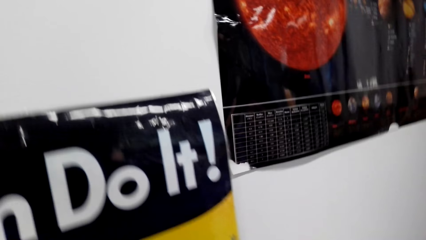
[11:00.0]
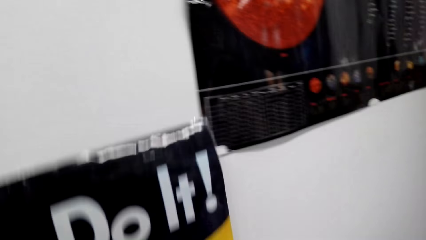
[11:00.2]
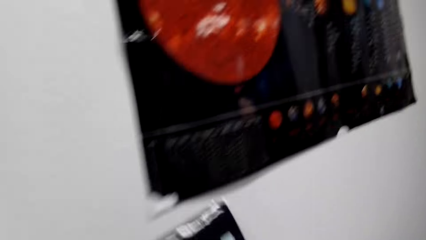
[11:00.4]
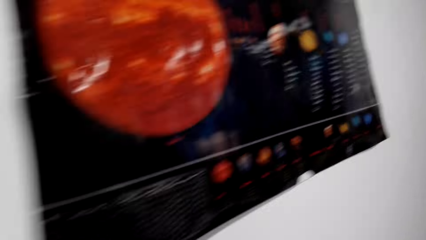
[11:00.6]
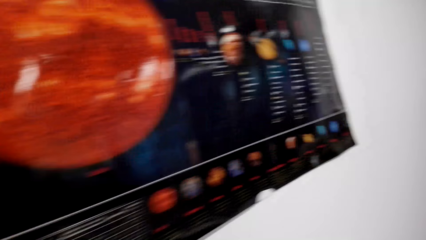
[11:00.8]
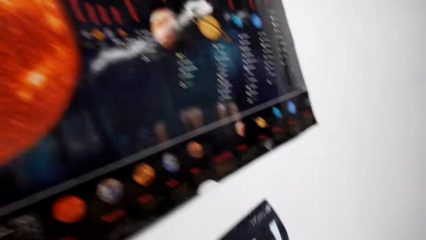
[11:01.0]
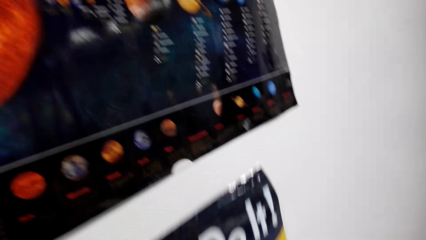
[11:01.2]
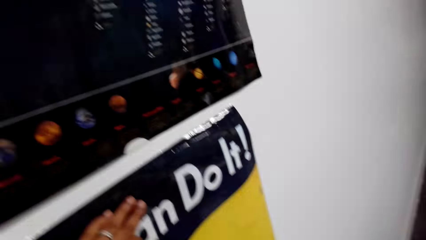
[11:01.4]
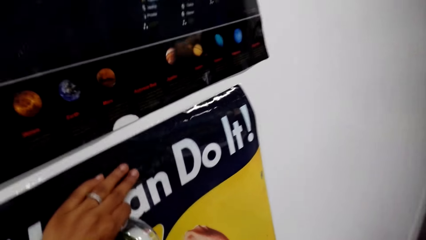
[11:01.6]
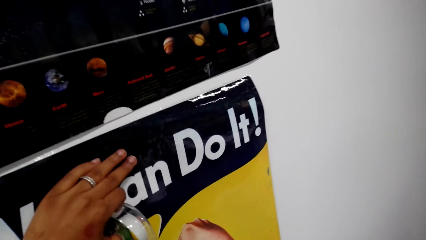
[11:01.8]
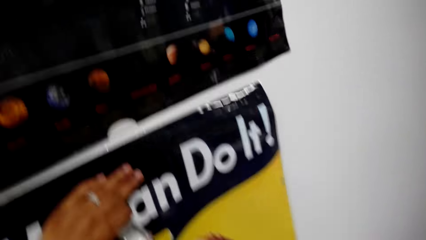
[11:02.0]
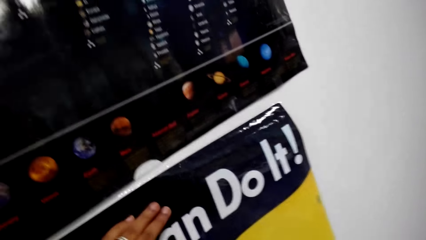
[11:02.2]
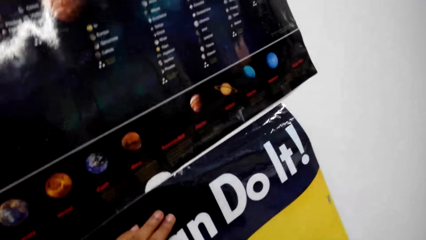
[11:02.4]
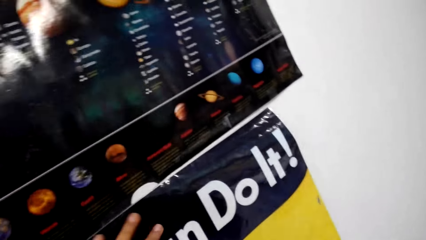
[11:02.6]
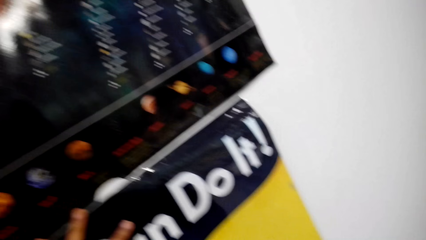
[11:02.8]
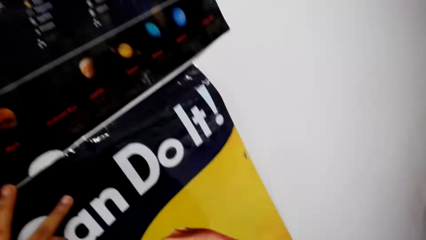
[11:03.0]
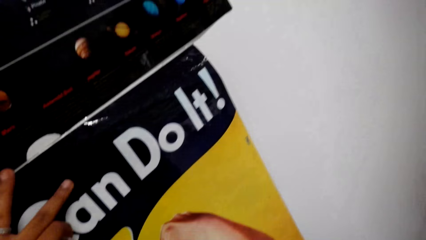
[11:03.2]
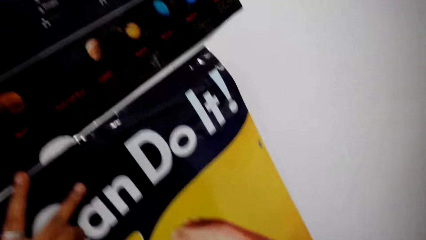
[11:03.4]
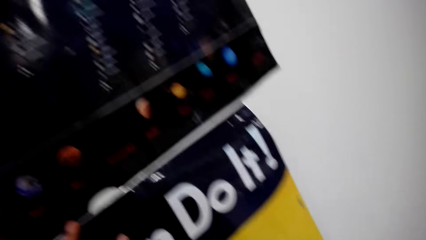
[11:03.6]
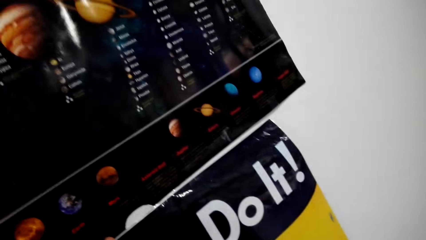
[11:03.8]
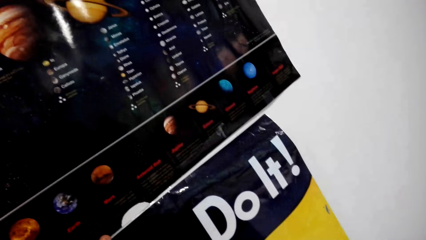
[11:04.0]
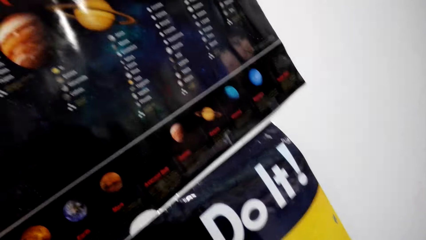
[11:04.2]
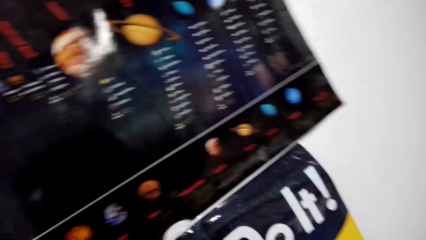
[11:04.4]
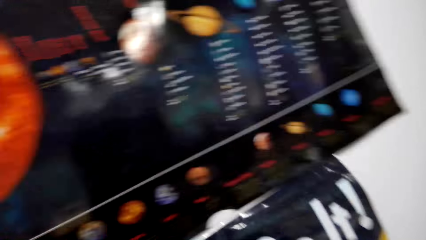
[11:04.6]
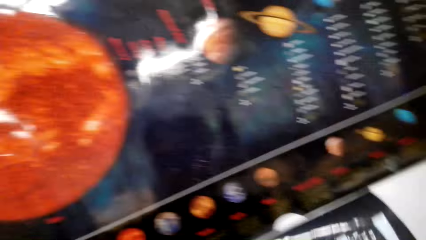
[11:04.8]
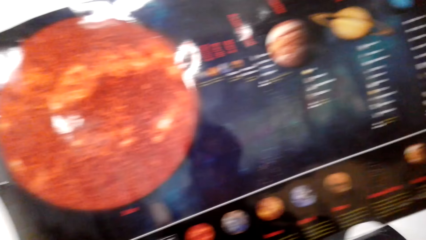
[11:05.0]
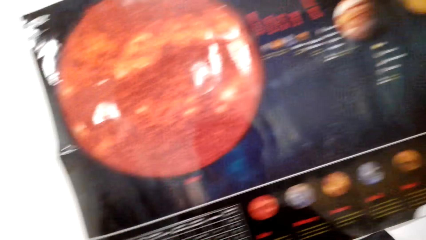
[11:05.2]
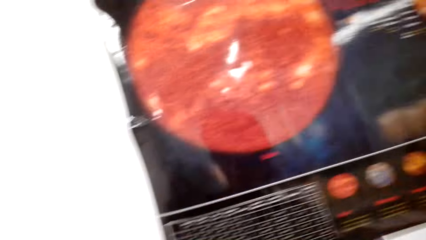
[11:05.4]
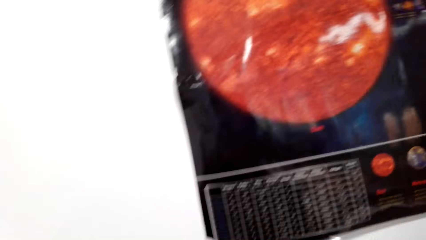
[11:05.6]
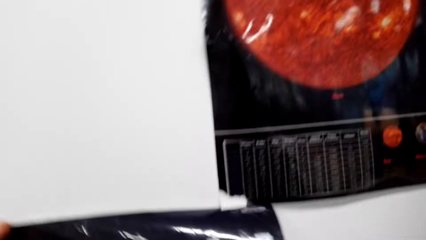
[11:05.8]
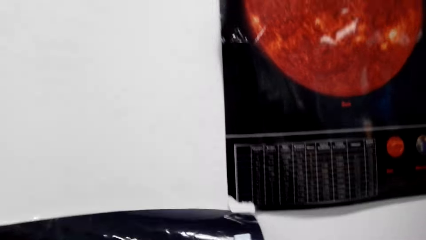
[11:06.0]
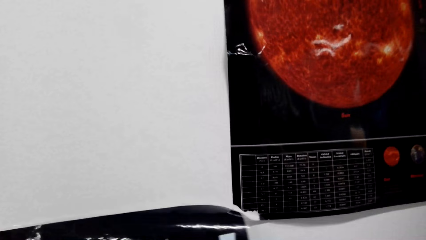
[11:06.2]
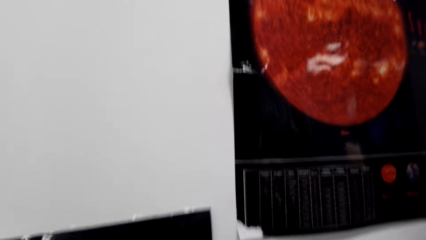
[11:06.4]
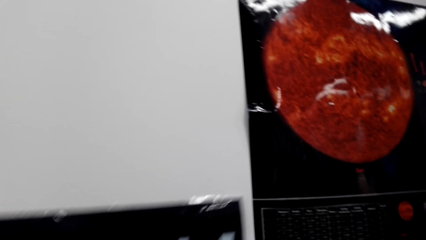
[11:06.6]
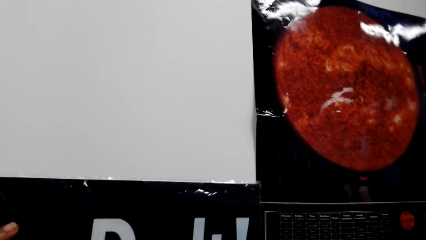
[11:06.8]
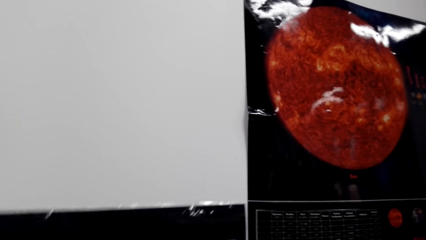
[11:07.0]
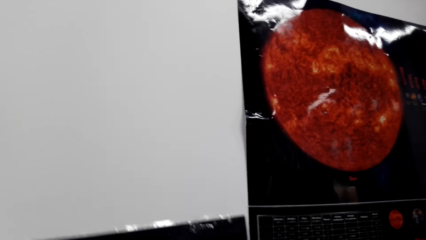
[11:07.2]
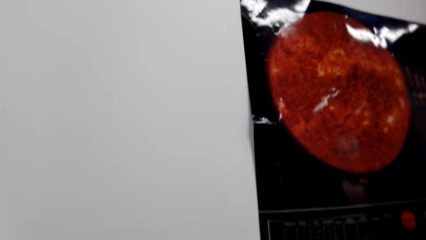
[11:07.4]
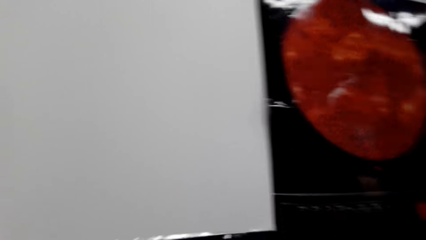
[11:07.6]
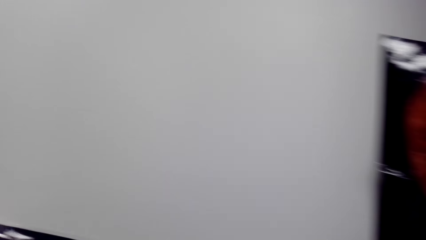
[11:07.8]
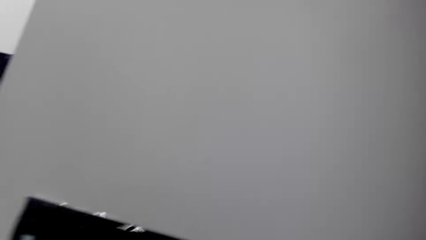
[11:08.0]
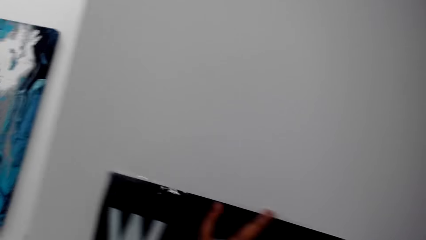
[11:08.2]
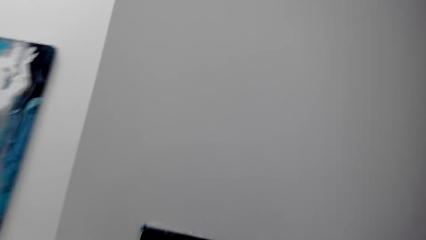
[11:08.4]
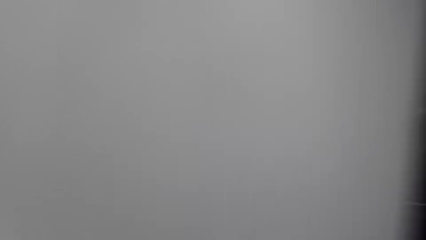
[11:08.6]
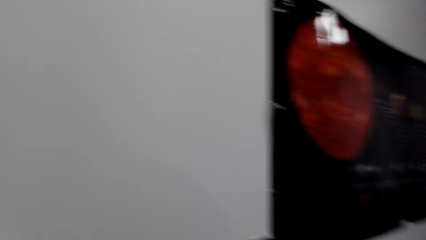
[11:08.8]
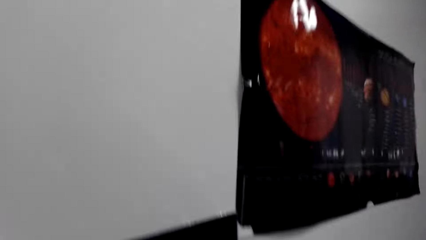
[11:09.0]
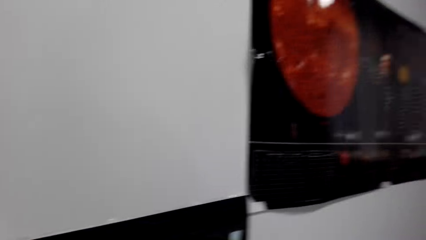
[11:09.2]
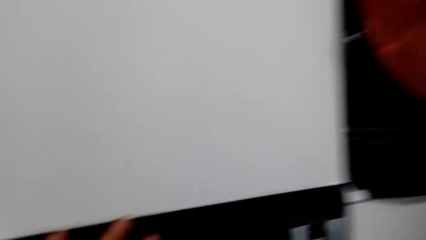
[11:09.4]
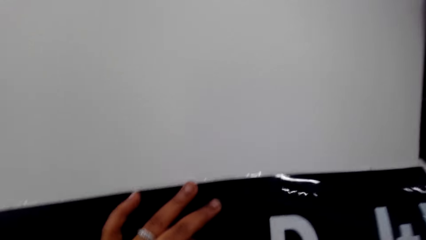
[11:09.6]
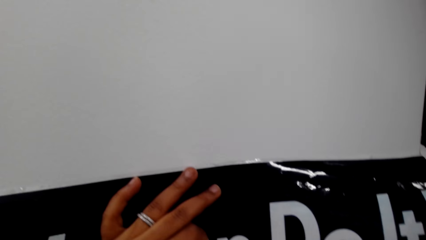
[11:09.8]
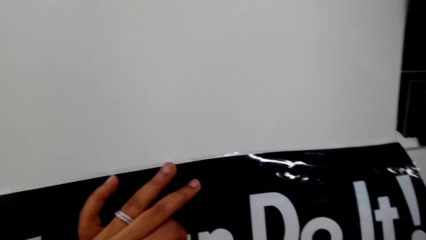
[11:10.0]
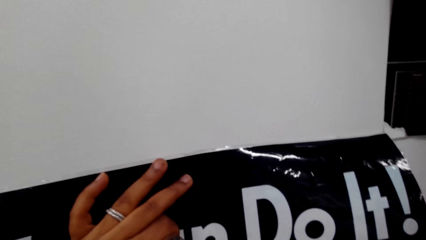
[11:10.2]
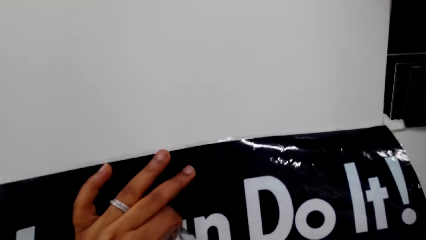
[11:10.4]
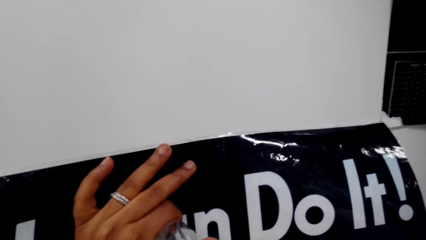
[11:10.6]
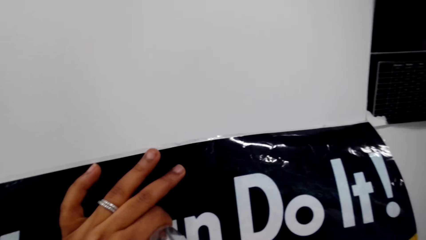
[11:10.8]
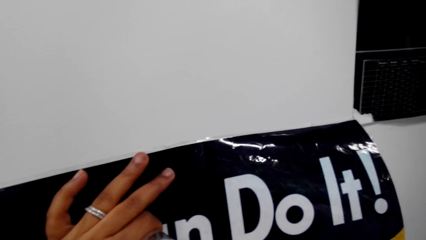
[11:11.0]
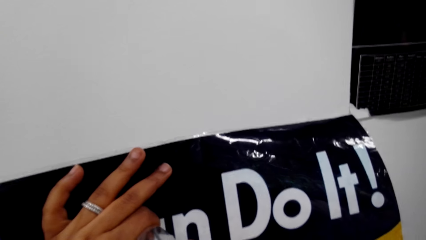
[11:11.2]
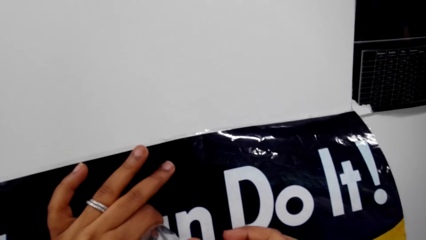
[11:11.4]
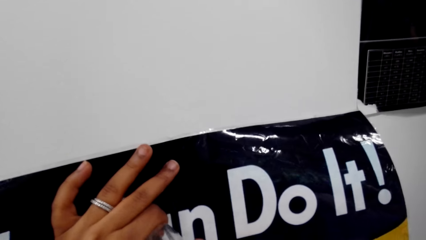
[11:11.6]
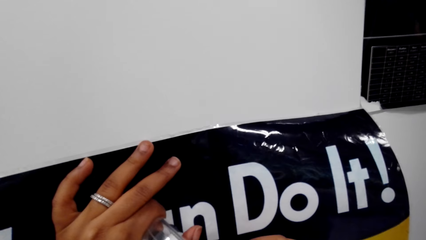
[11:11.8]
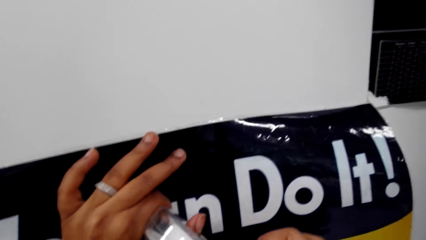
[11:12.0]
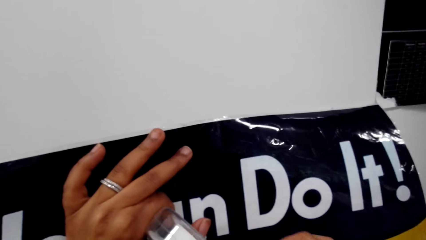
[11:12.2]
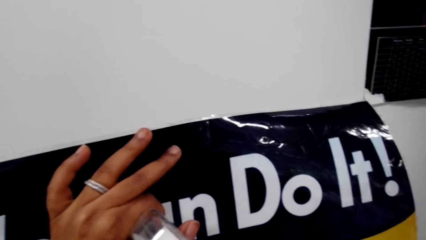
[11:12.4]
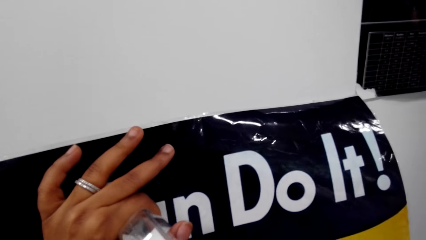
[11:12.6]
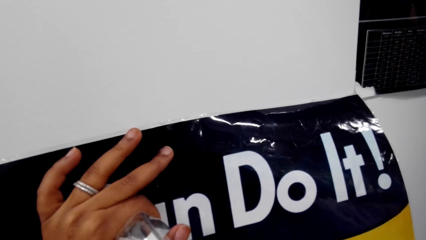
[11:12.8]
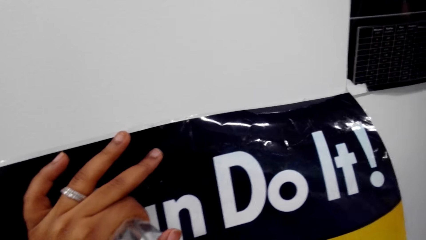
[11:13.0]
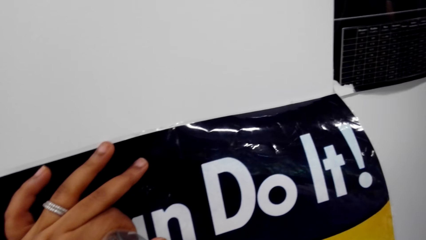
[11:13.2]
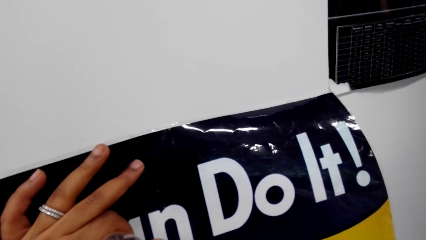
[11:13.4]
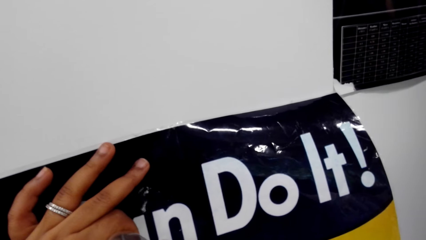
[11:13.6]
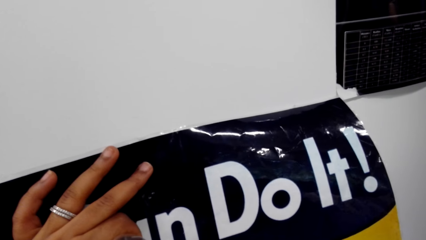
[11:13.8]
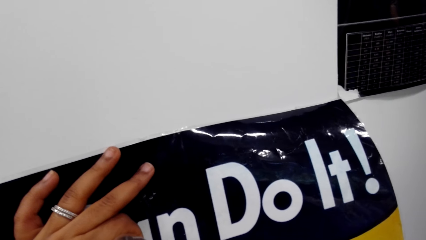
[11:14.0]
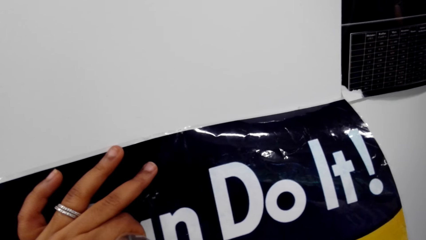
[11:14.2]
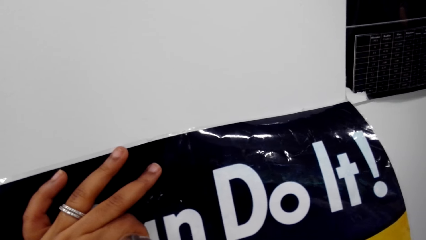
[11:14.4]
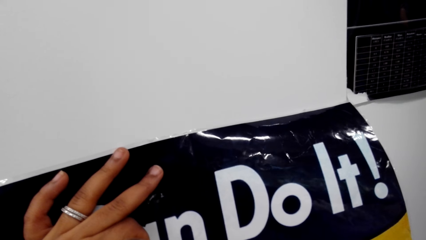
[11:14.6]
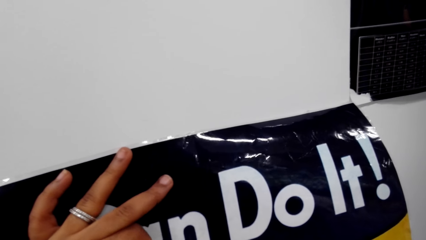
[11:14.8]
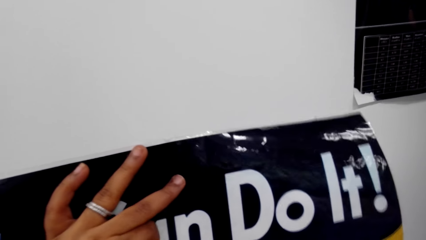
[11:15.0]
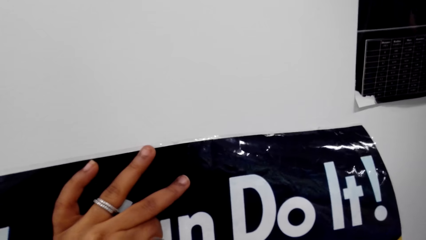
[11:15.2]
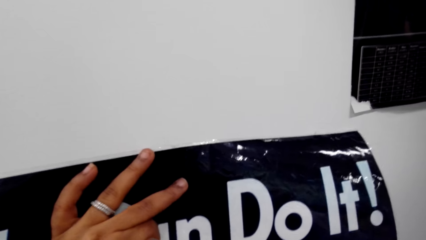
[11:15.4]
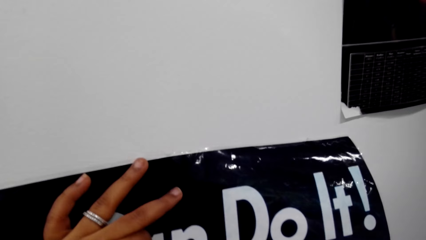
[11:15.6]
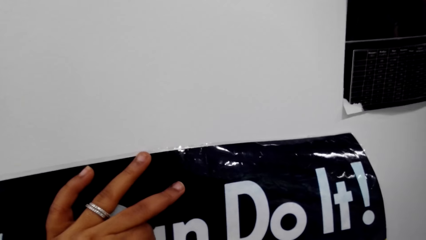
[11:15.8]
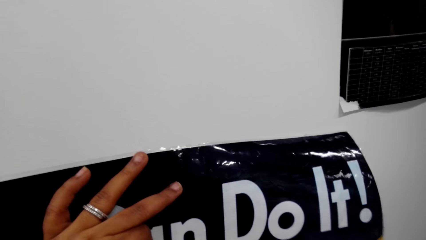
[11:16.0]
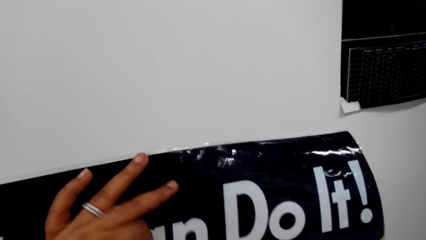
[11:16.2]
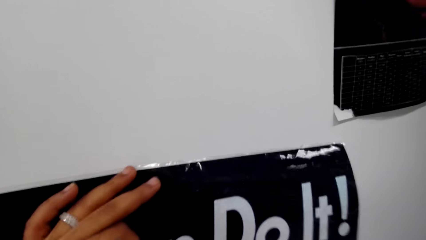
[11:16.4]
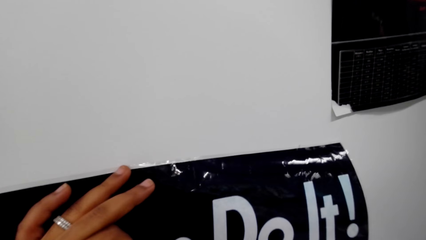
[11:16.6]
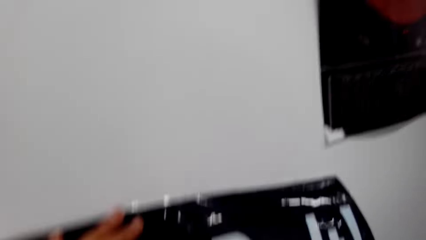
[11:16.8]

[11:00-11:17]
The camera wearer drags the chart across the wall.
